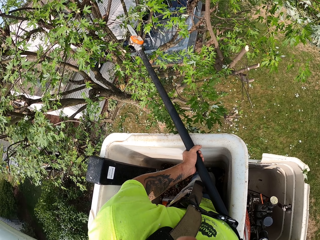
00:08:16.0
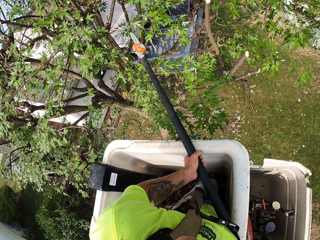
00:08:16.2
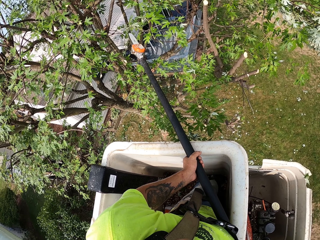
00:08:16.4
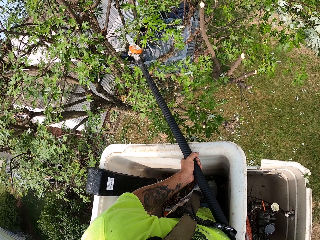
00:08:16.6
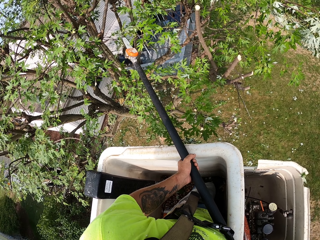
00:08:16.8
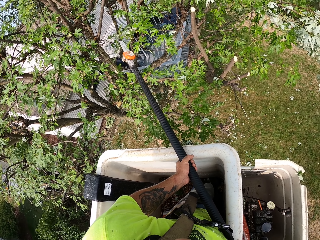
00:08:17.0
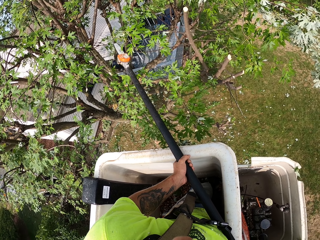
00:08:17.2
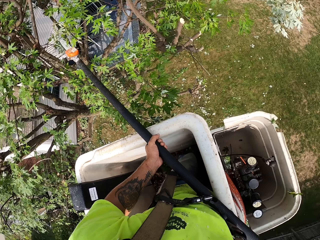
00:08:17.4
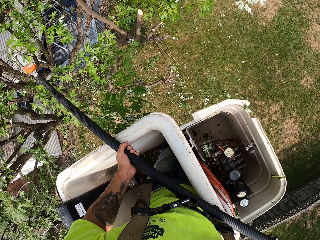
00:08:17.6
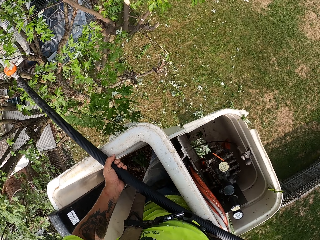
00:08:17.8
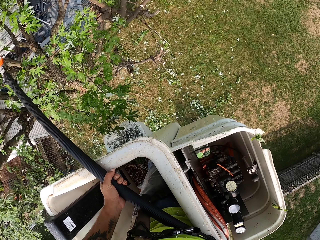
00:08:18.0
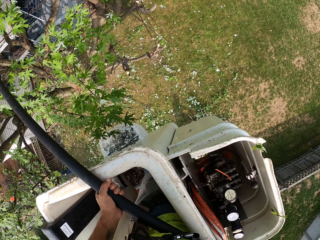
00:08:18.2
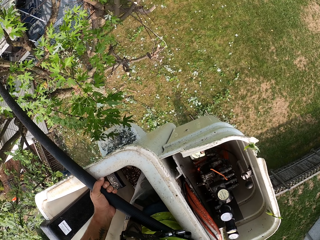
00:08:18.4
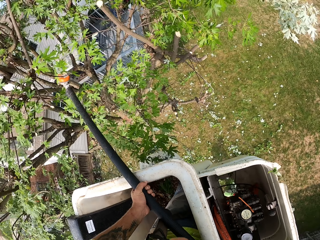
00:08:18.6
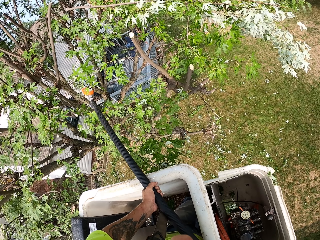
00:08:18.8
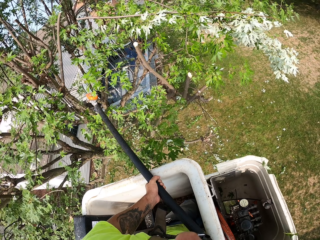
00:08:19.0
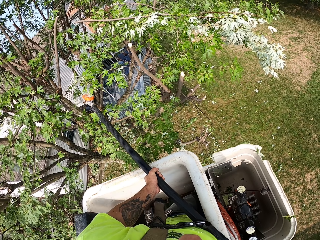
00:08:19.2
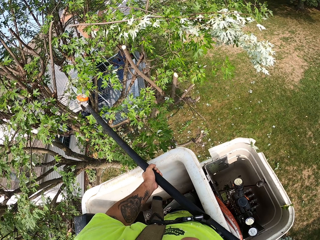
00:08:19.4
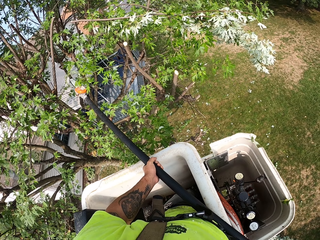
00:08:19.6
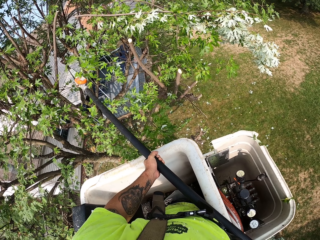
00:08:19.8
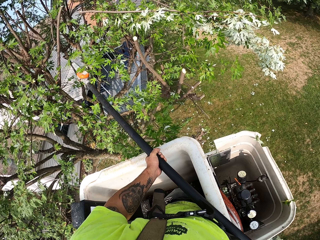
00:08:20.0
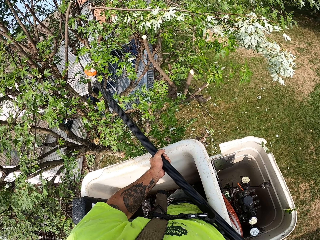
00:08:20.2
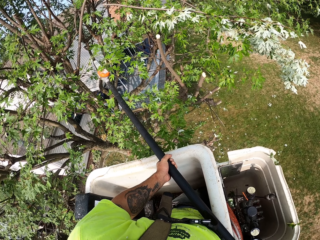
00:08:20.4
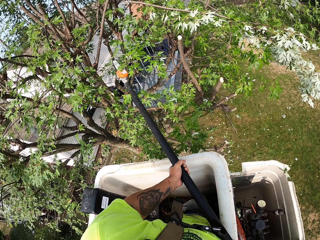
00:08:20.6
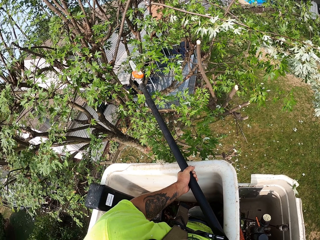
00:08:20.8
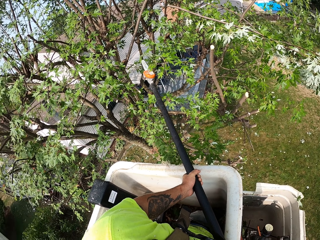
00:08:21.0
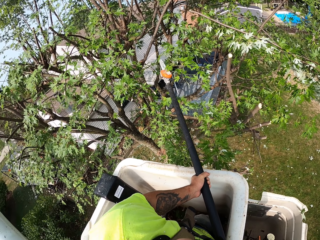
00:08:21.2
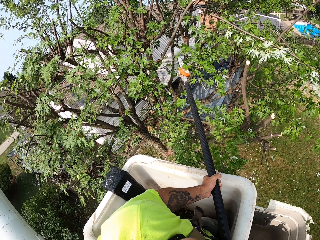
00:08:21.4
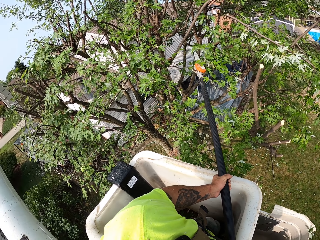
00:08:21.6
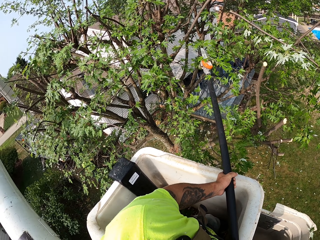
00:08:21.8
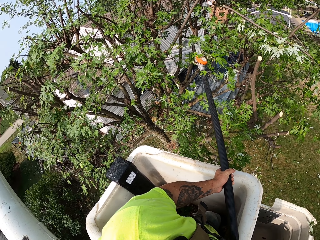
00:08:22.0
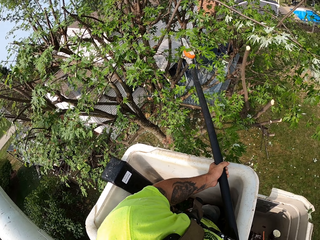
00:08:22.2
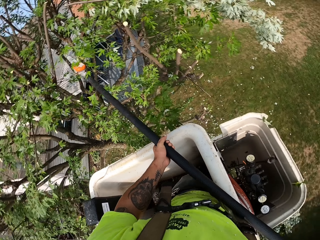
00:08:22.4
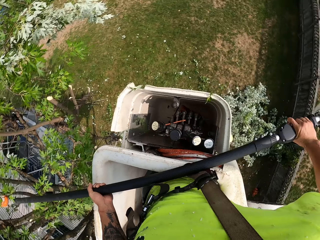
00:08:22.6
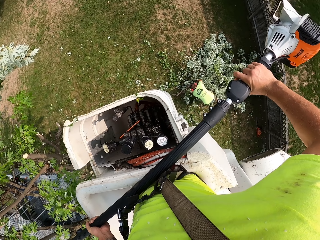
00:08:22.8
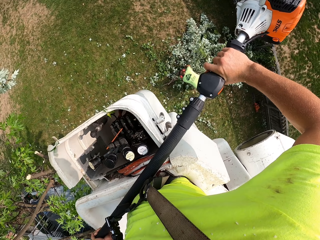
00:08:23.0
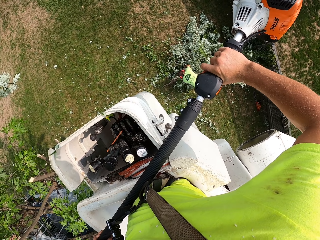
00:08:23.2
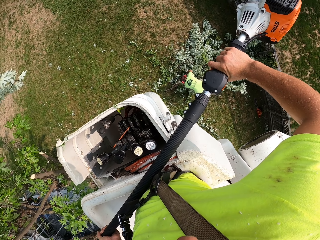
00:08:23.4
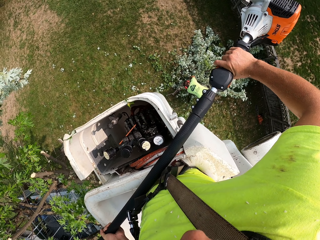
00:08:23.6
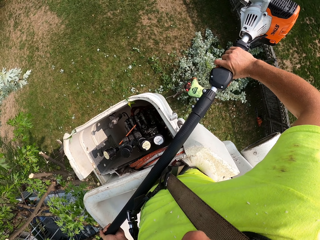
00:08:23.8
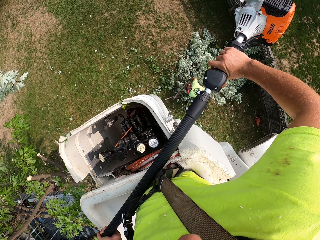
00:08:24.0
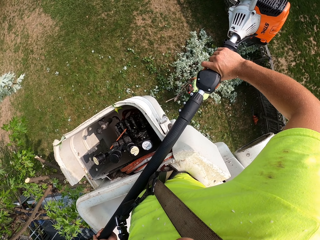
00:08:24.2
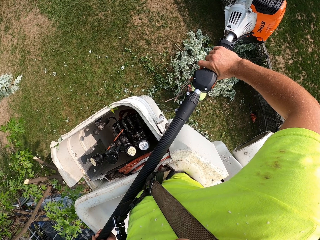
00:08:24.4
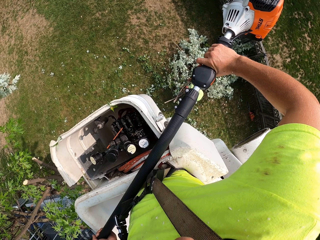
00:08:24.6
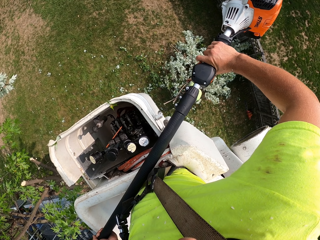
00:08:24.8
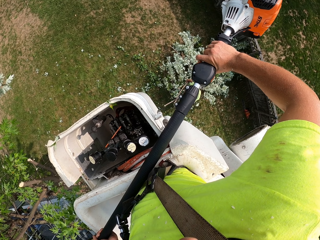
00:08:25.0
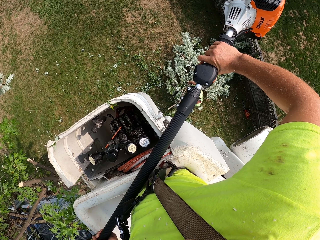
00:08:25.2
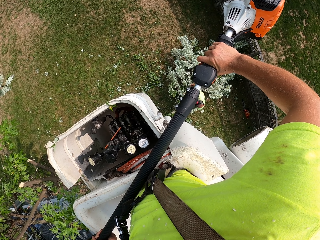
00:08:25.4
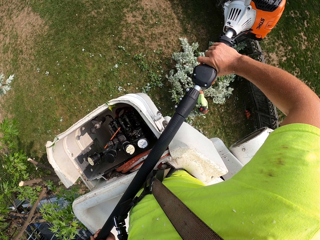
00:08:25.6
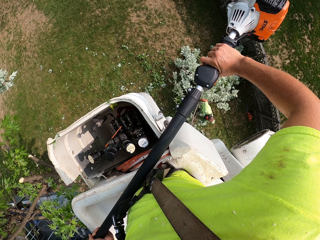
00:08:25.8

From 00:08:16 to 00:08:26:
The camera wearer looks around.

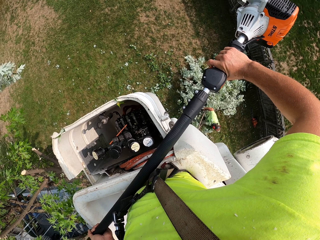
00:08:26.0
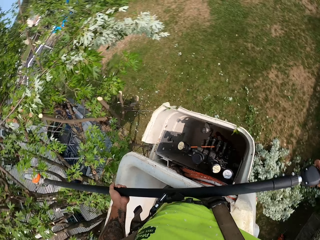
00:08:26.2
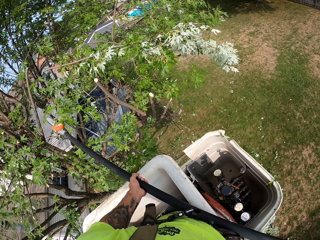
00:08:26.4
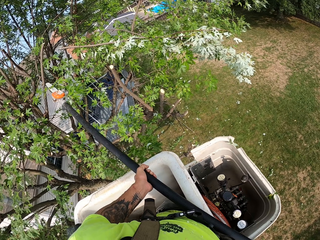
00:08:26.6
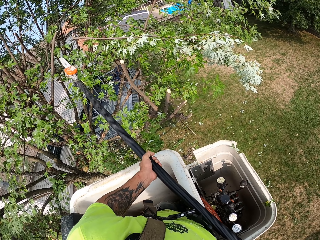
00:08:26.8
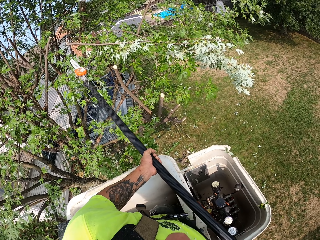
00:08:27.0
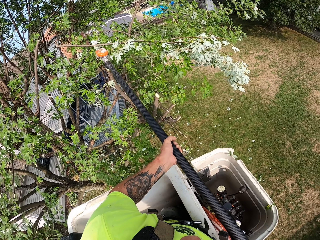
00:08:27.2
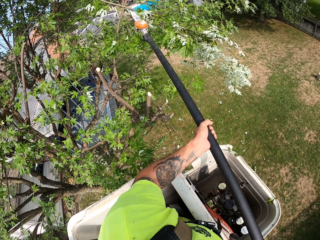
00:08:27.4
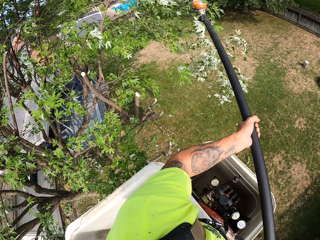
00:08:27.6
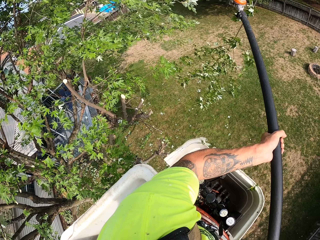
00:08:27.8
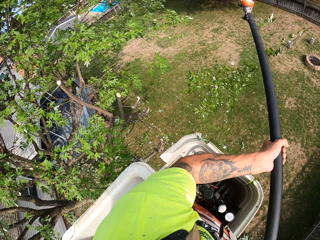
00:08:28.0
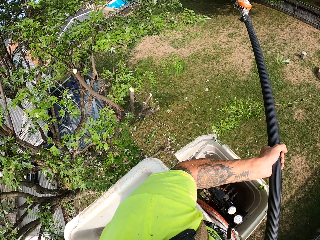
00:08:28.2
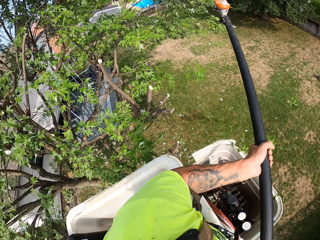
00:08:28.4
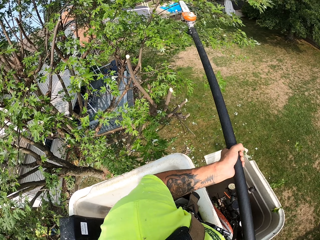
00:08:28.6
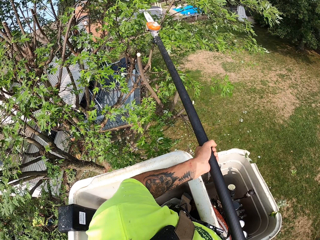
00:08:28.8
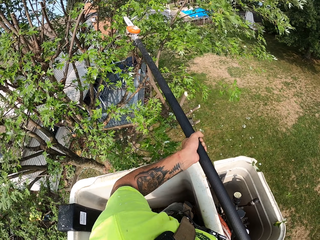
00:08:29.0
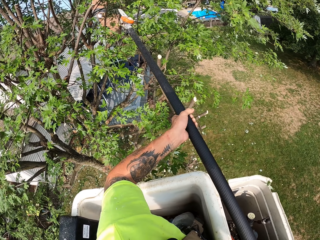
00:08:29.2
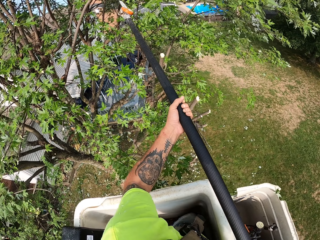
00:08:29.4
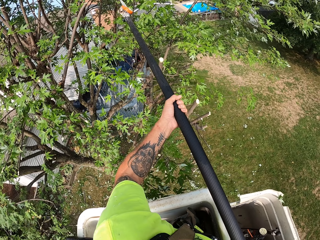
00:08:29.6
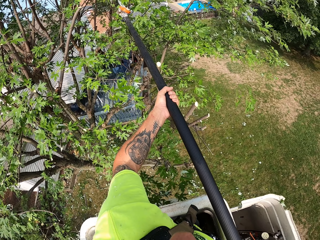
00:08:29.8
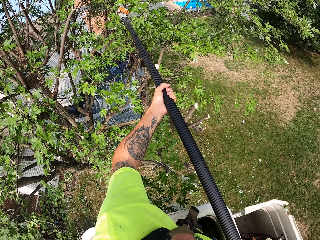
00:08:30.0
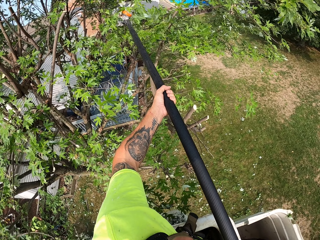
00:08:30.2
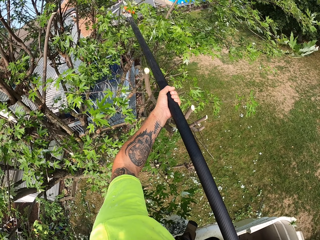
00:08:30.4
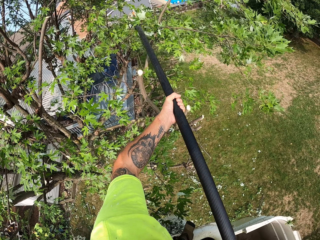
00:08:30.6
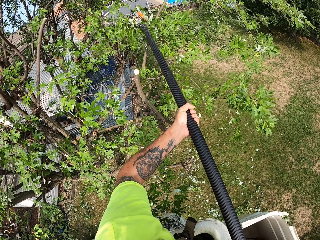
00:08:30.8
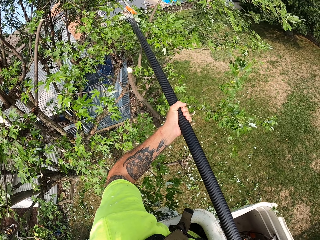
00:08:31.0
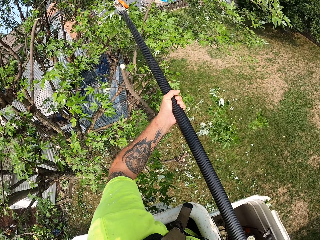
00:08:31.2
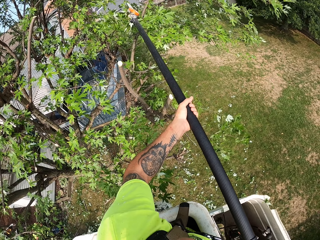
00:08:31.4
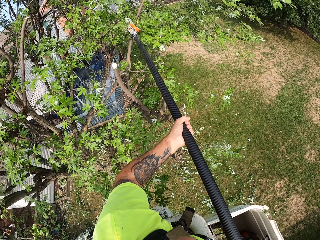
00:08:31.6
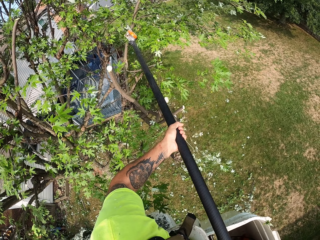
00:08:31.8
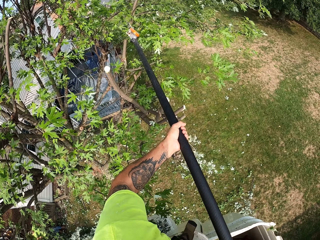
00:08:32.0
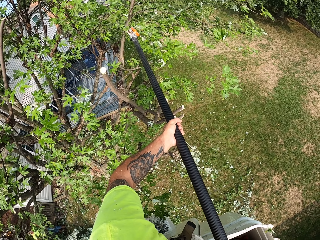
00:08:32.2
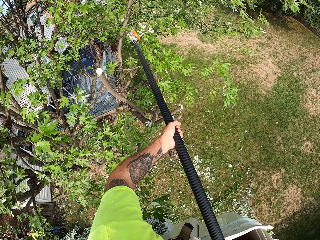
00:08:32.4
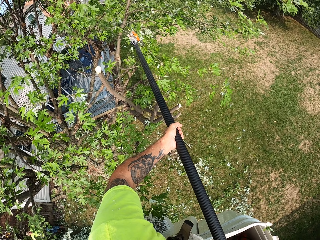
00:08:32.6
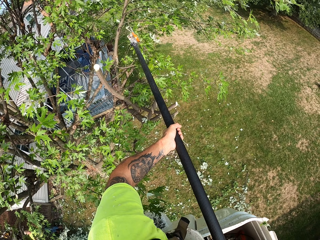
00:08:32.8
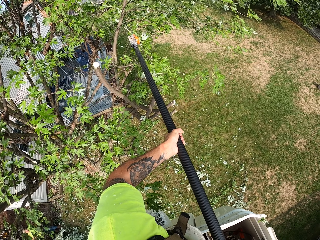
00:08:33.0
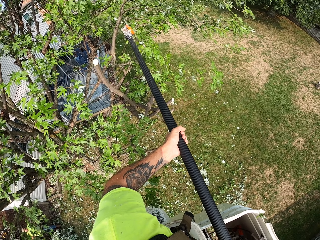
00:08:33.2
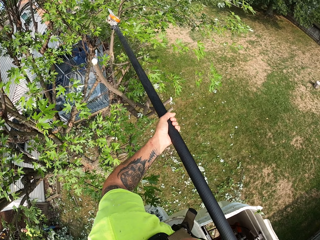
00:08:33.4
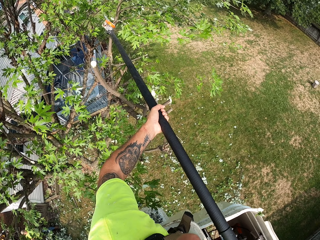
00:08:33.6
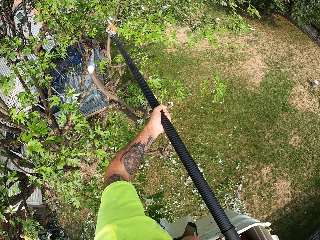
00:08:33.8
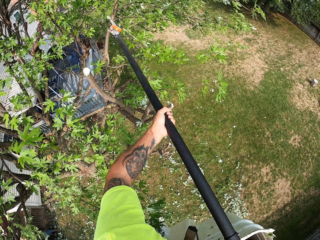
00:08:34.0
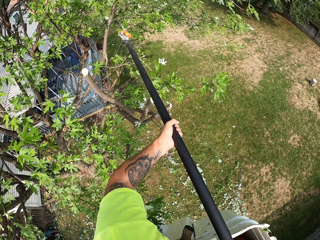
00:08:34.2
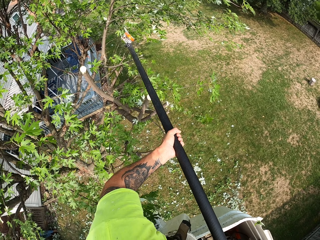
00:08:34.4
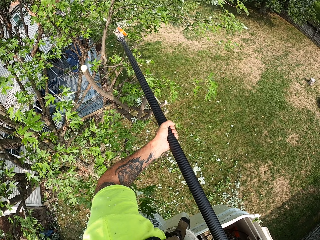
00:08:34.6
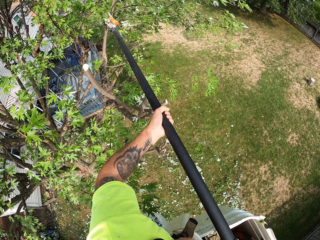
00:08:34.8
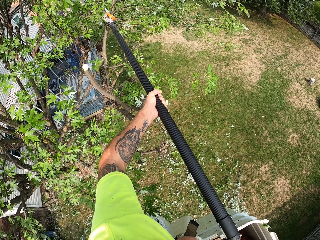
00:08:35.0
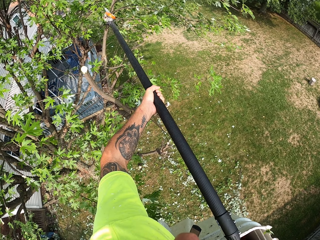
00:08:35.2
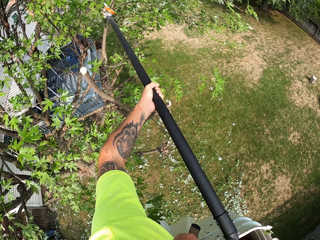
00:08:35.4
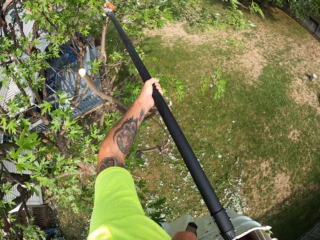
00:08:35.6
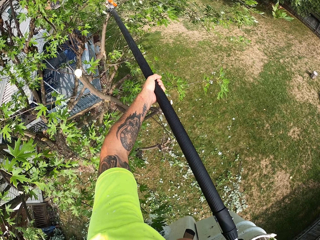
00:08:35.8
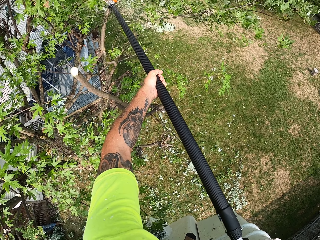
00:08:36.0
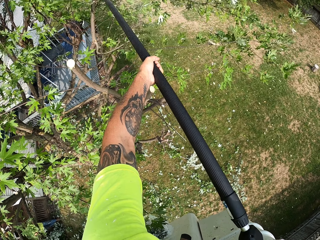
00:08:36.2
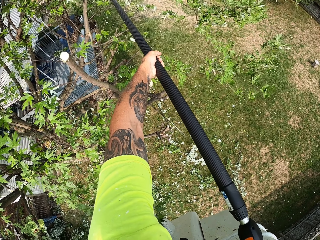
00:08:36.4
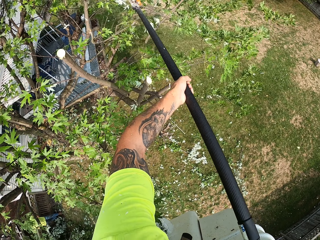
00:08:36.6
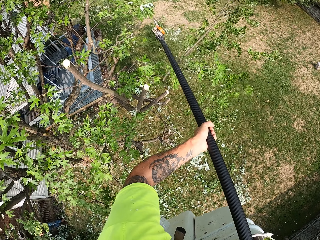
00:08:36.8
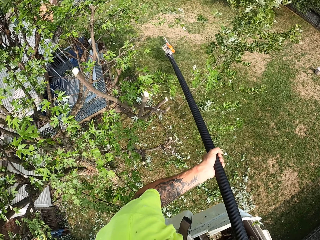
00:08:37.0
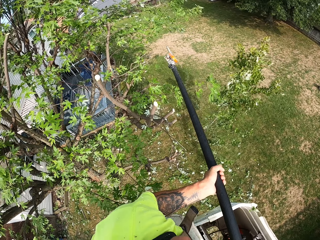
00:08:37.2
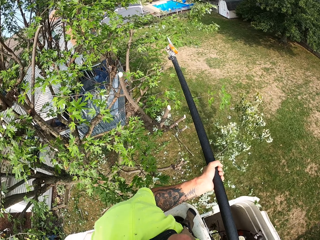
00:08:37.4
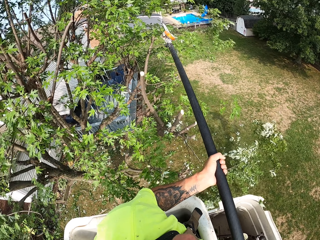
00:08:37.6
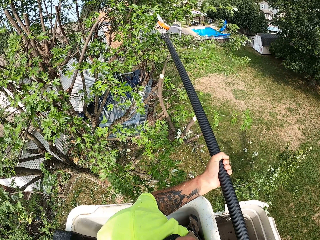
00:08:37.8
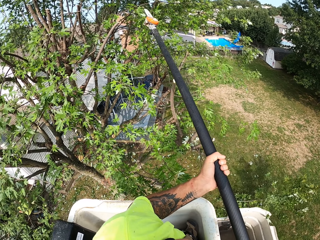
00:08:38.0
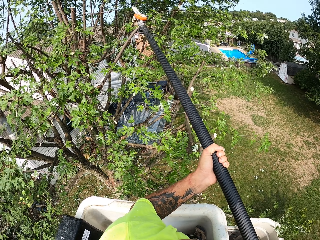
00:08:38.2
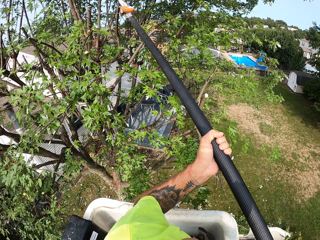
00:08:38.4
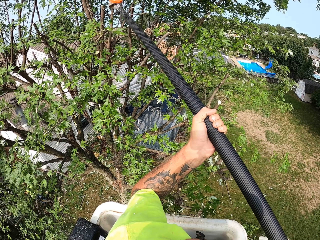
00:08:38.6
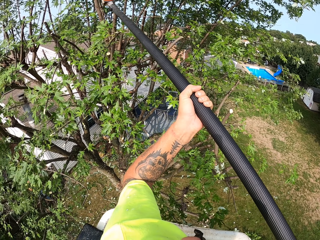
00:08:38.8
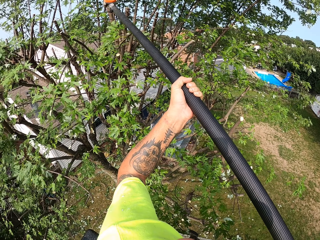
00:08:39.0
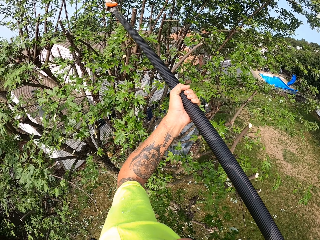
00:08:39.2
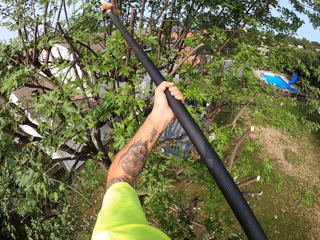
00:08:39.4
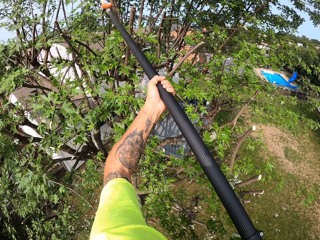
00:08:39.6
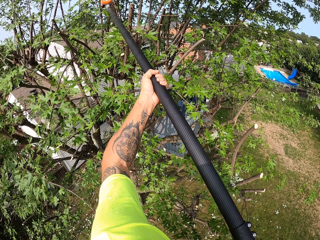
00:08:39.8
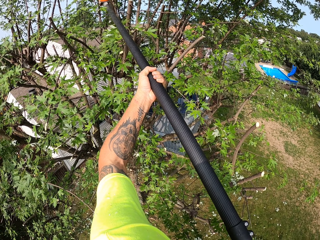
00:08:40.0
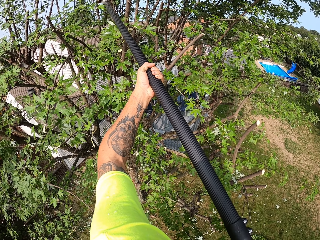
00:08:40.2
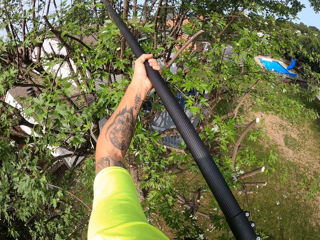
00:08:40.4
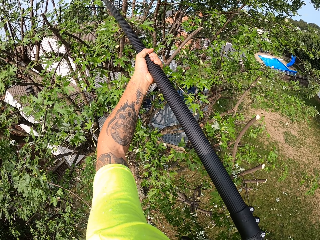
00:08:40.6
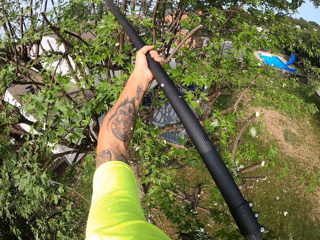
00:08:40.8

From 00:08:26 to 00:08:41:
The camera wearer pushes the branch downwards. They cut the branches.
